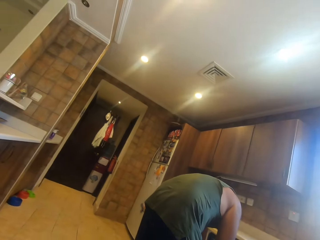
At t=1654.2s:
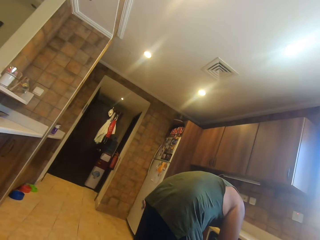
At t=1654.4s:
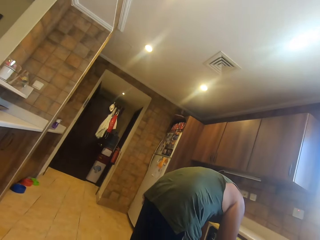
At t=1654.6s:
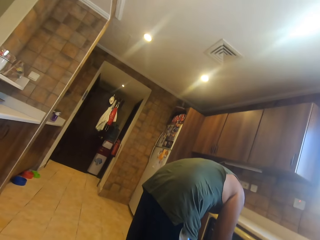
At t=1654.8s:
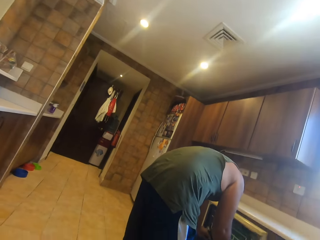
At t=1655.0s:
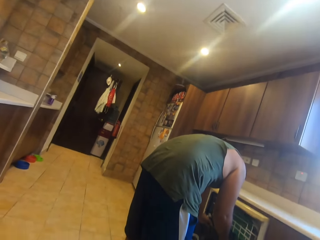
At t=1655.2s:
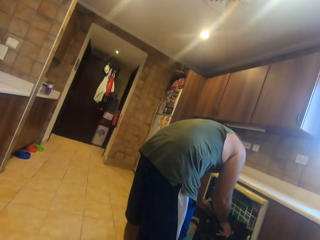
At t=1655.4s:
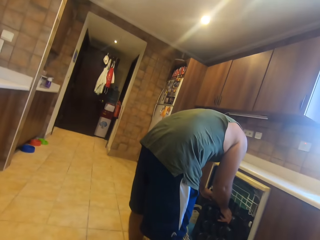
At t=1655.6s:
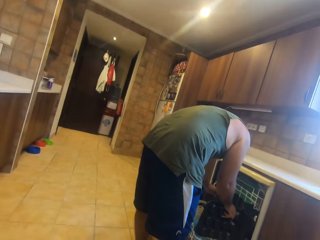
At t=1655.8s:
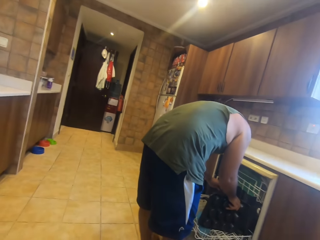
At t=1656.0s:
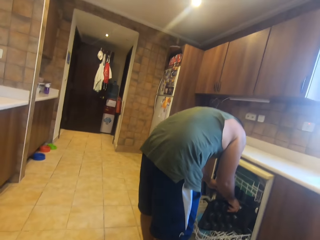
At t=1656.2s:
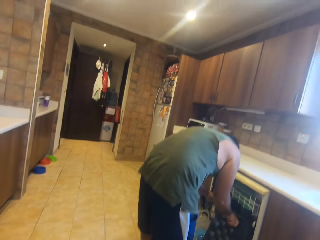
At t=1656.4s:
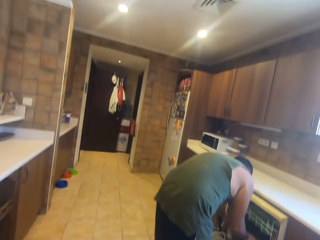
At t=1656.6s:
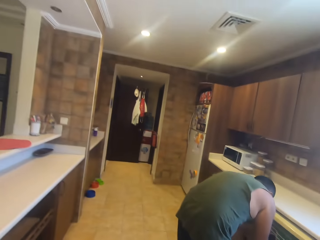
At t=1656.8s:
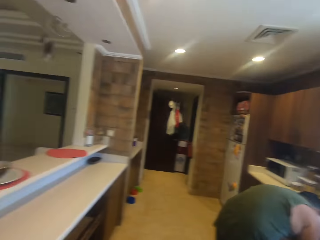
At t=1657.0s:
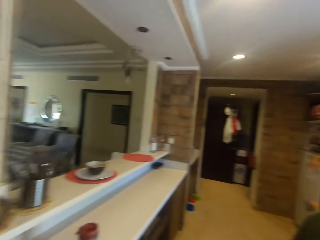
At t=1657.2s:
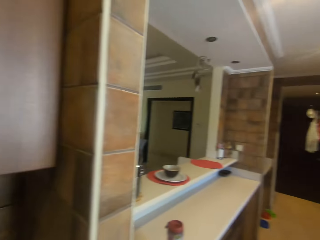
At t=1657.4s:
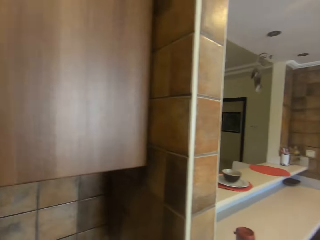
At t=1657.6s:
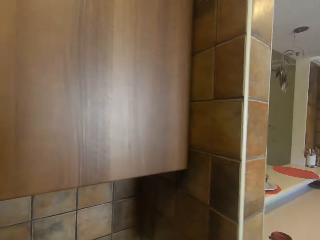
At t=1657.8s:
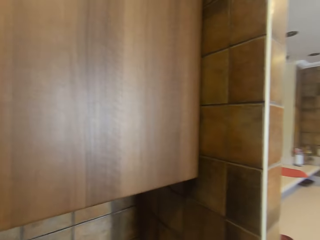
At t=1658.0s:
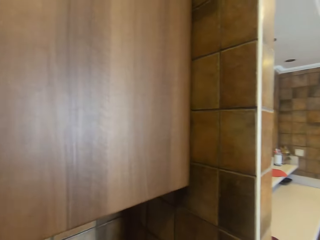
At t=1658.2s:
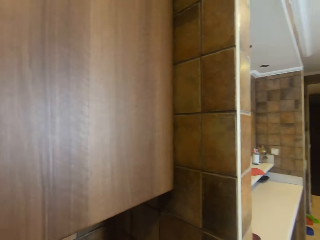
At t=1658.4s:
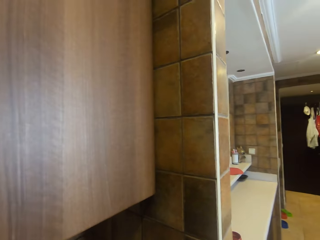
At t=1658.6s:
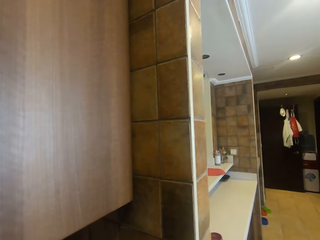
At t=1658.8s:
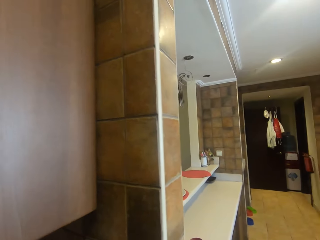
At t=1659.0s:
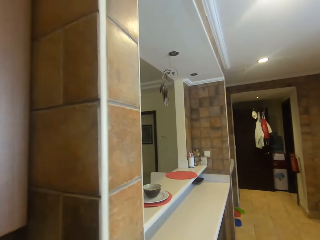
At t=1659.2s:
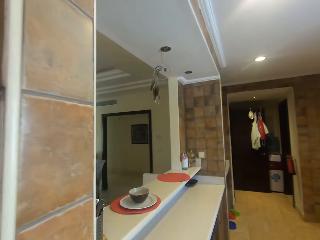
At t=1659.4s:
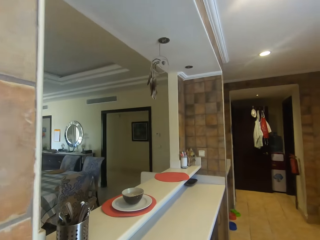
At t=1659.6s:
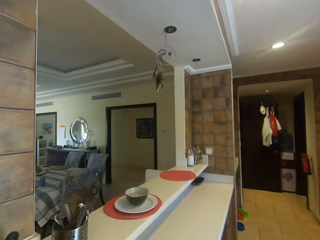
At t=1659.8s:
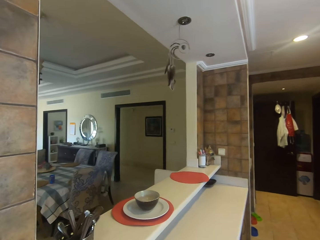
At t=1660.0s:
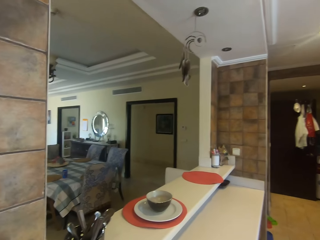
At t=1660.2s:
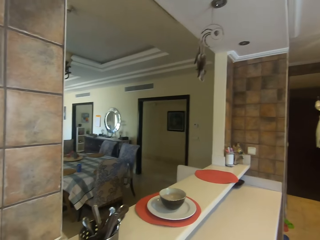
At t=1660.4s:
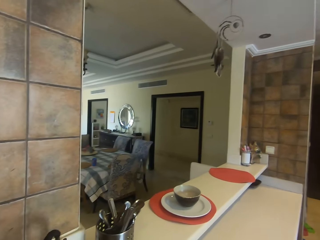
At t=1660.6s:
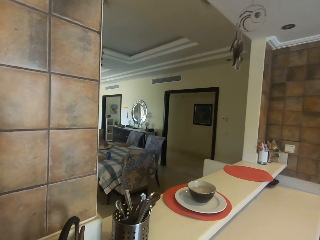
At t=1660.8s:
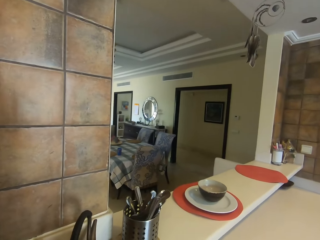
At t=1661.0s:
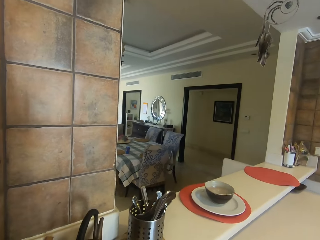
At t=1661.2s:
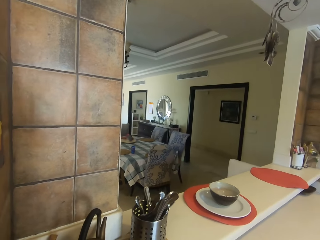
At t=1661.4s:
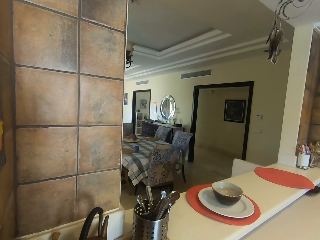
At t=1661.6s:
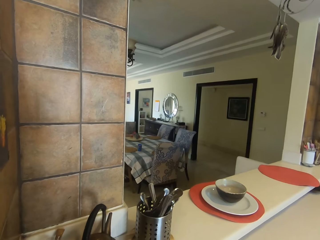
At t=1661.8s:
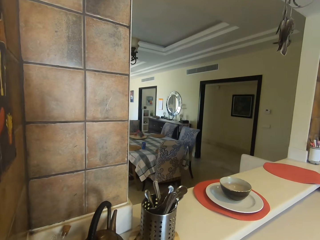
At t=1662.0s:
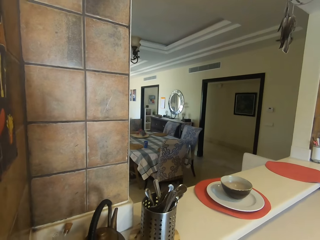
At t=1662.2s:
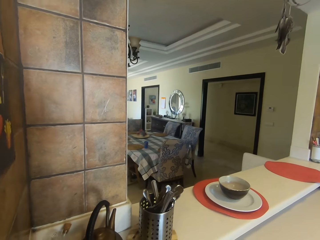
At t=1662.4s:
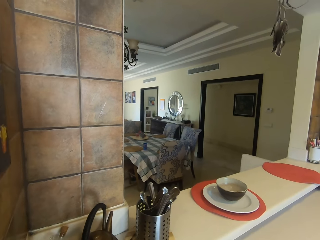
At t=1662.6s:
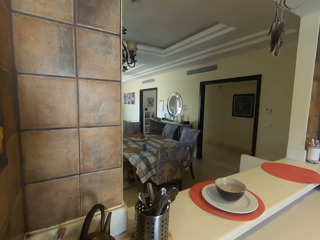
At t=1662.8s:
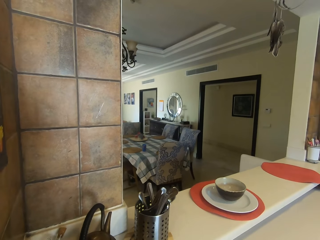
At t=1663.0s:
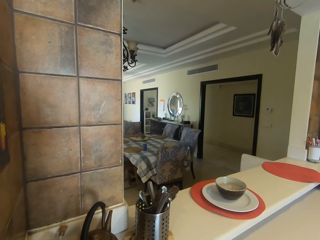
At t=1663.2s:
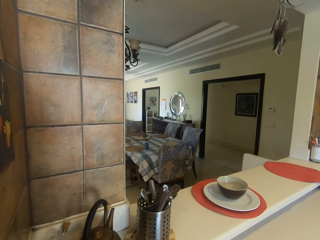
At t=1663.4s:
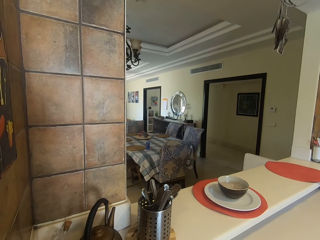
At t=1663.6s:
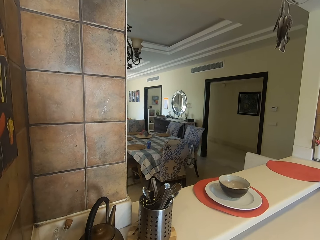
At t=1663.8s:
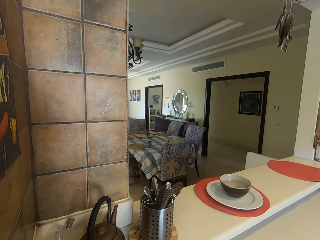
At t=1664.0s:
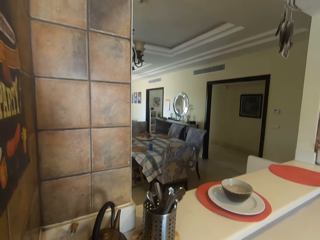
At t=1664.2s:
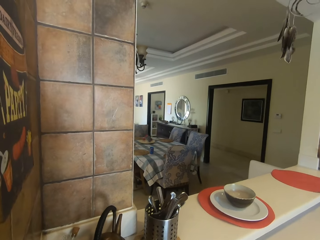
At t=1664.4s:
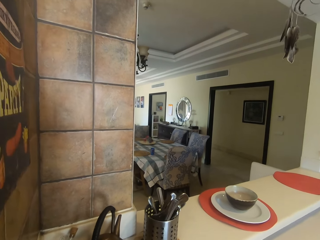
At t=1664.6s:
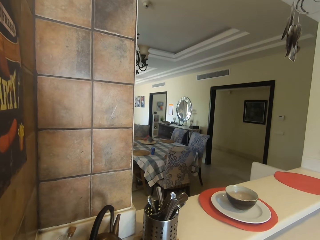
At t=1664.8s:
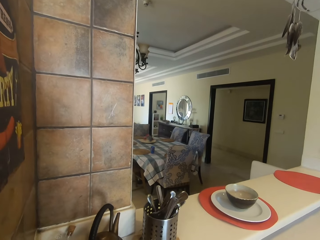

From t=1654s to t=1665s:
A man fixes the dishwasher. The camera wearer turns around. They move around. They stand in the house. They look around.

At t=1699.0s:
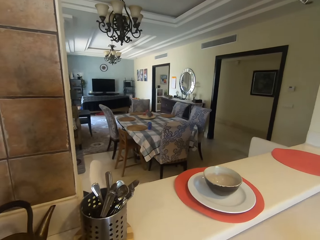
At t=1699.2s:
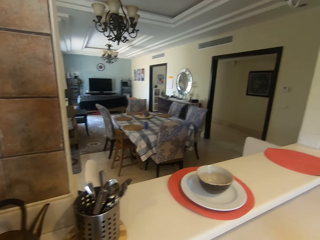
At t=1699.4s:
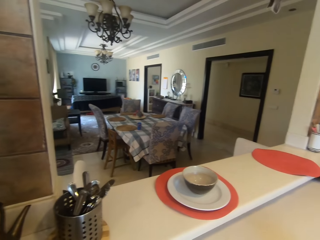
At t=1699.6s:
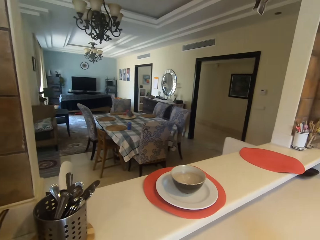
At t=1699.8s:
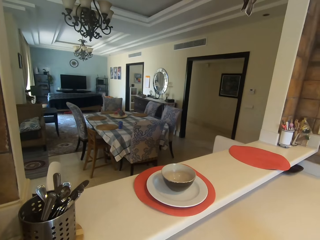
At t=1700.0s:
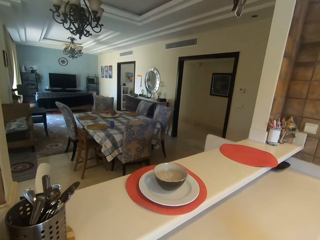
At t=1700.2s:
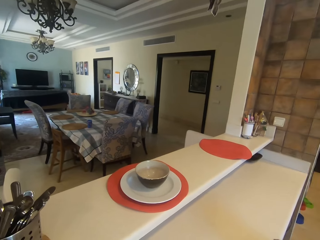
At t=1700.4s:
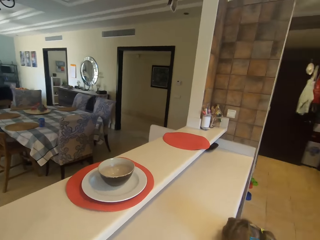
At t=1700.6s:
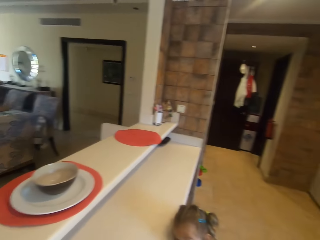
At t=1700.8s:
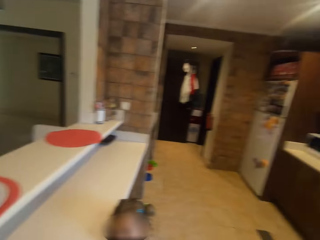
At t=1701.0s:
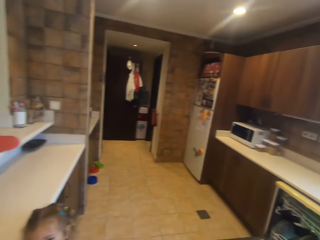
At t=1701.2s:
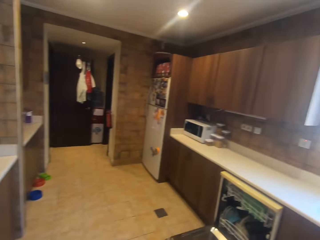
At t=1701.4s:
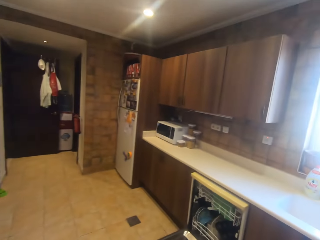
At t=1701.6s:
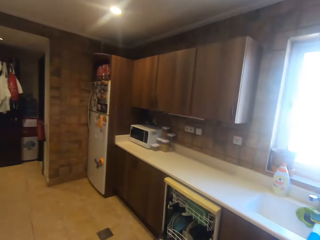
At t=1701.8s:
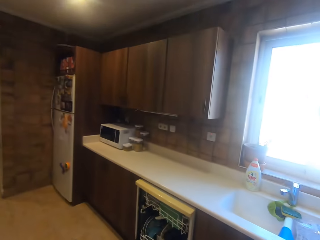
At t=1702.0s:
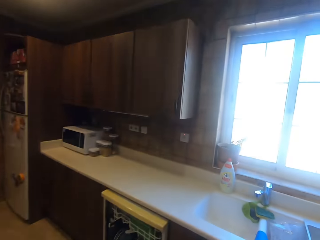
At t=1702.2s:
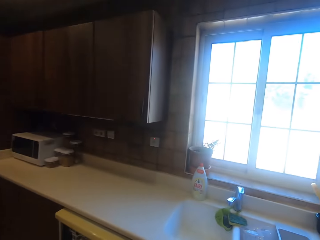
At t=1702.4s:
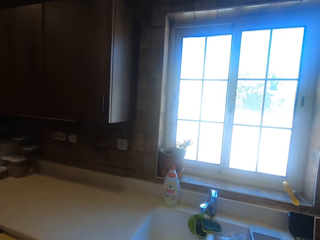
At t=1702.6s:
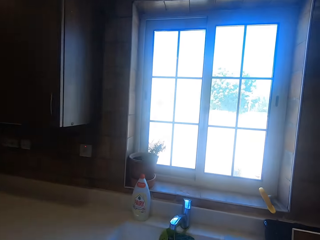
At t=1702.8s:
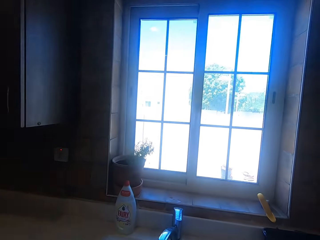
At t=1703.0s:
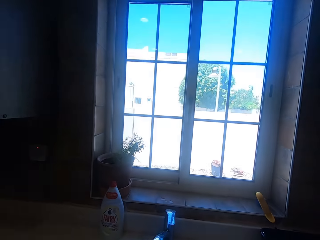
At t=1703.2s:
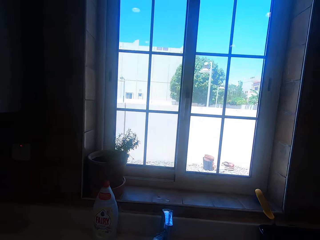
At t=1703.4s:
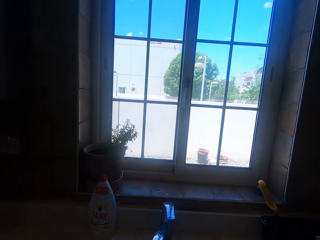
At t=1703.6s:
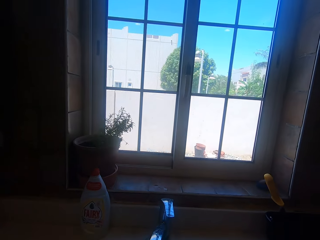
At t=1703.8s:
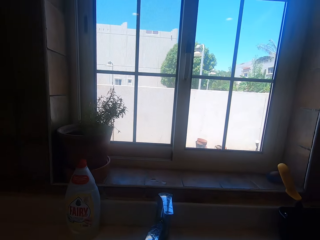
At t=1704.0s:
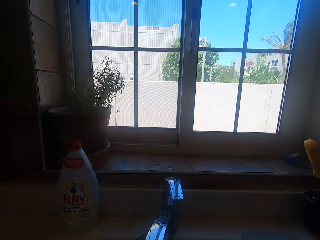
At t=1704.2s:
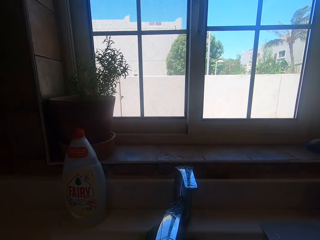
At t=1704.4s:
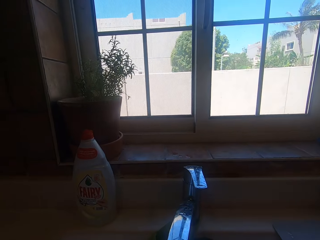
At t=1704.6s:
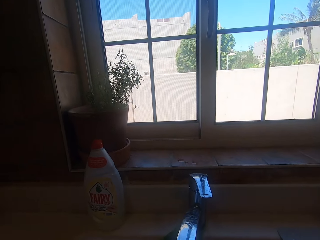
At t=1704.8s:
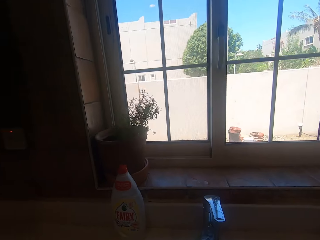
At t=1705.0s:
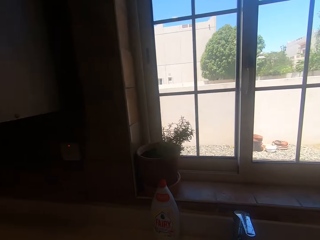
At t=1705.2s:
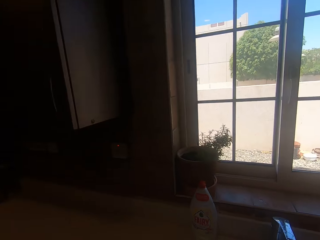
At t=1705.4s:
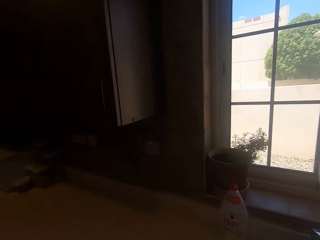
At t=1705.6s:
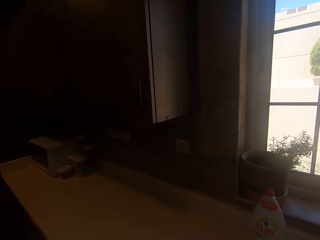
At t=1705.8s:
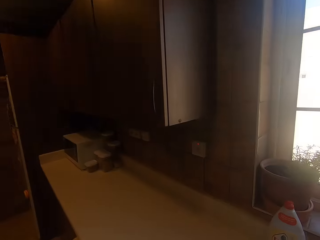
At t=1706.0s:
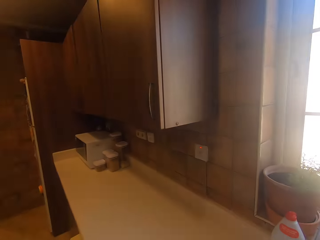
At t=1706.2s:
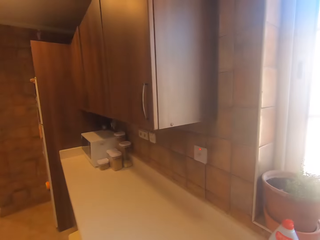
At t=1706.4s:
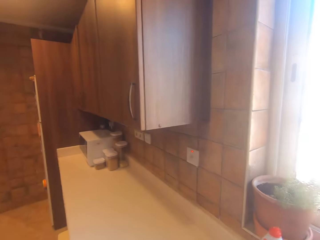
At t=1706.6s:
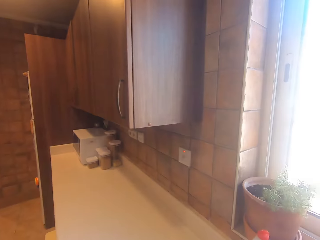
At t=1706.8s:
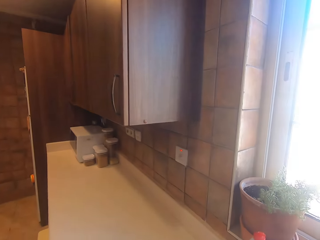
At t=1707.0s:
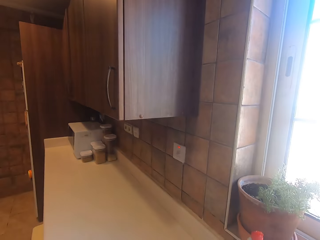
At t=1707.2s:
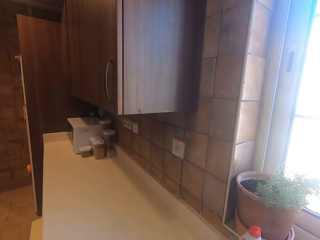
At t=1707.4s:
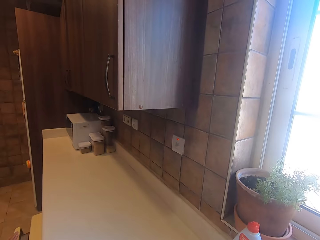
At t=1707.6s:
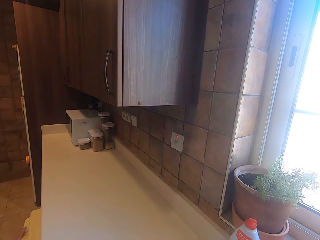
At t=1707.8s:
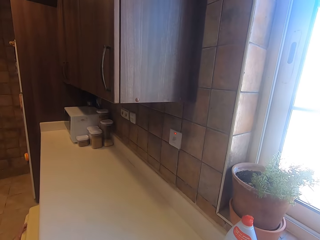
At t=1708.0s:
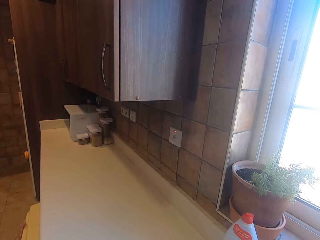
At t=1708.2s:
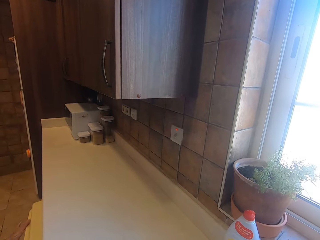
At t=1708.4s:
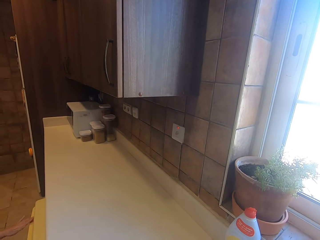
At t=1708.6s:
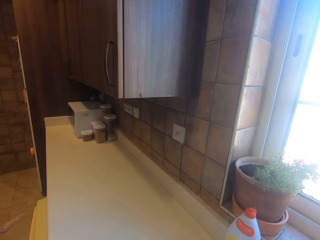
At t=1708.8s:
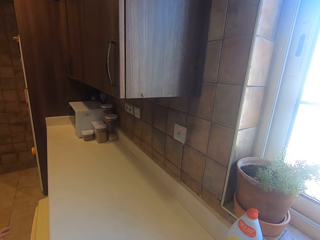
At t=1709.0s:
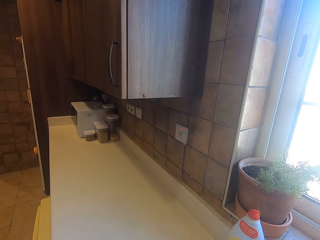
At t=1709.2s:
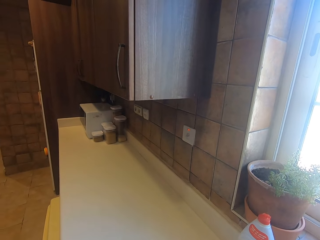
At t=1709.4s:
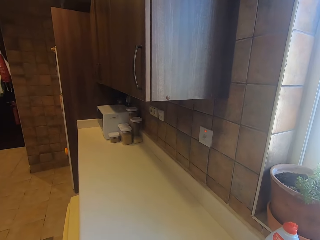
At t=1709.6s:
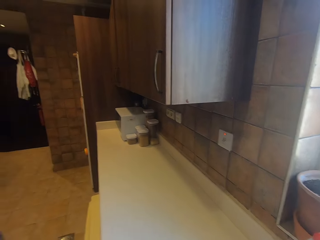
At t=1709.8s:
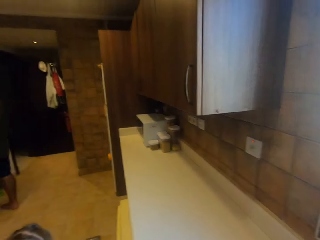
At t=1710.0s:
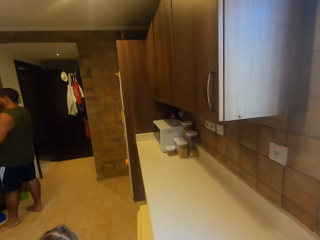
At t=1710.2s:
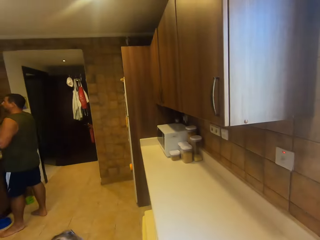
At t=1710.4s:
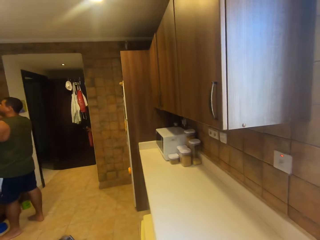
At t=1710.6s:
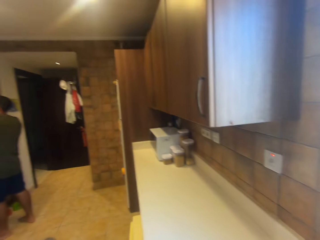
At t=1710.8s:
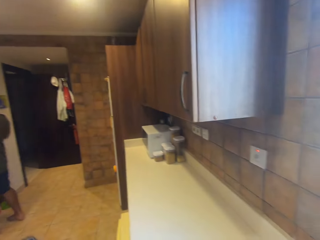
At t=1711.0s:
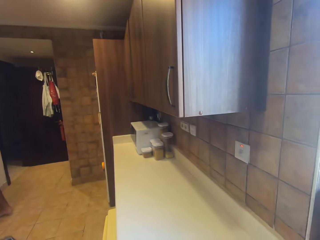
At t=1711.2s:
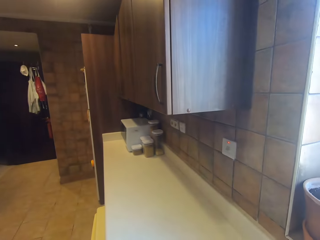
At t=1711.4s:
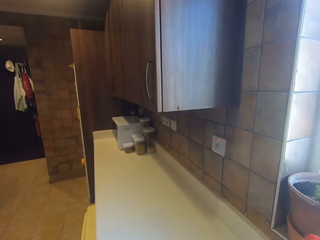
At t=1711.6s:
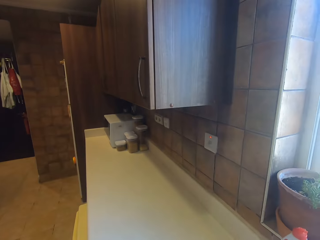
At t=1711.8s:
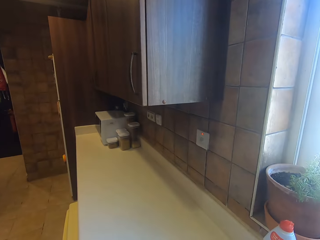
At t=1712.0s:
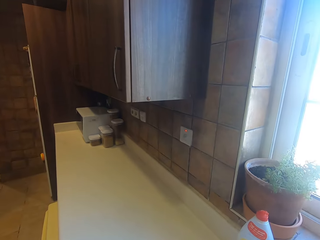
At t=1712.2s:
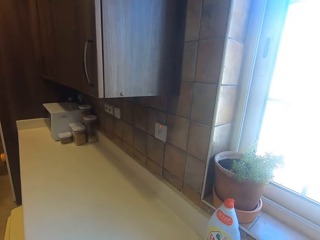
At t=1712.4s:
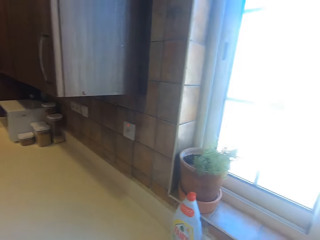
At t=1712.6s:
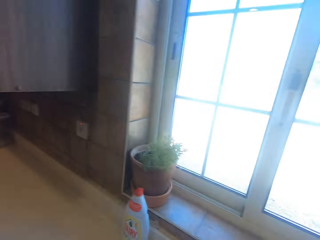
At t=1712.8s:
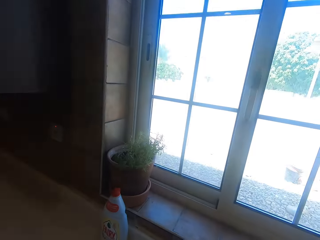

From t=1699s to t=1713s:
The camera wearer turns around. They walk in the house. They look around. They turn around. They look around. They stand in the house. A girl holds the dishwasher. The girl stands close to the dishwasher. A man stands close to the countertop.
